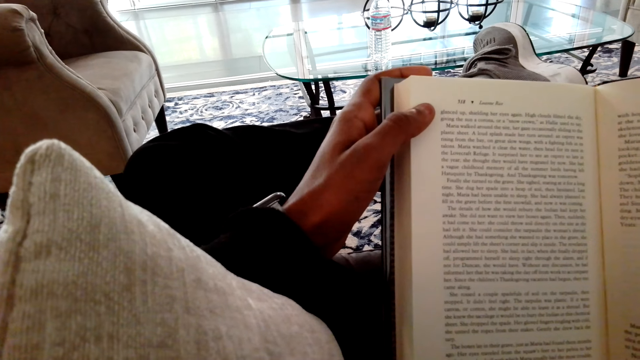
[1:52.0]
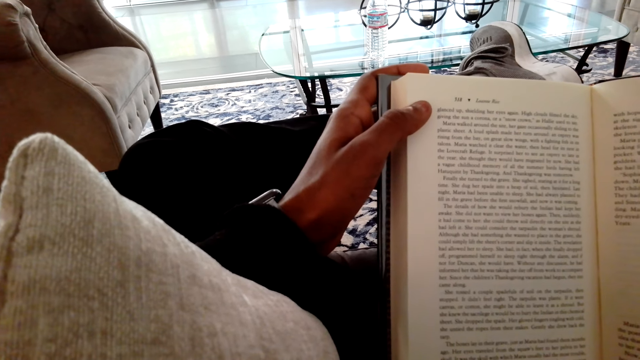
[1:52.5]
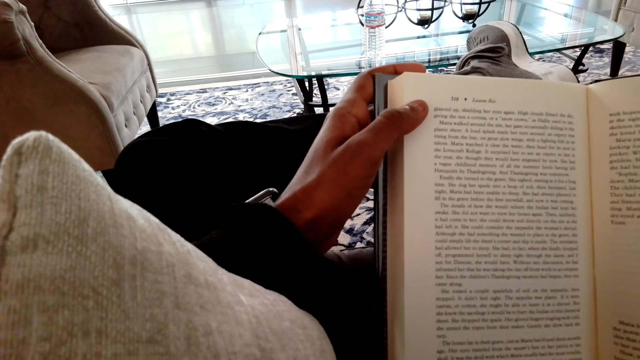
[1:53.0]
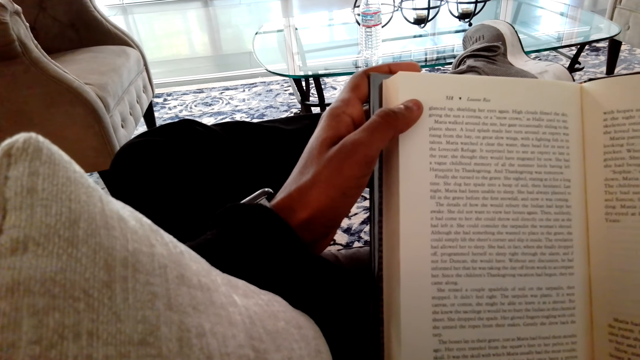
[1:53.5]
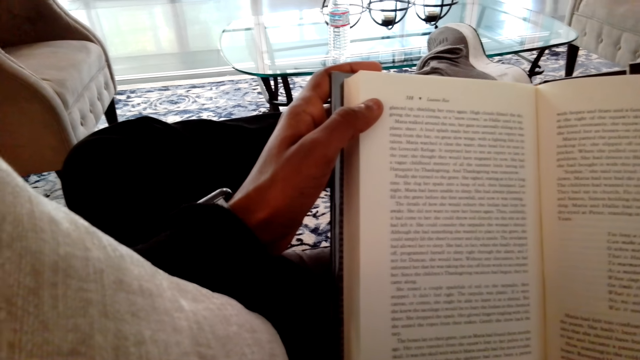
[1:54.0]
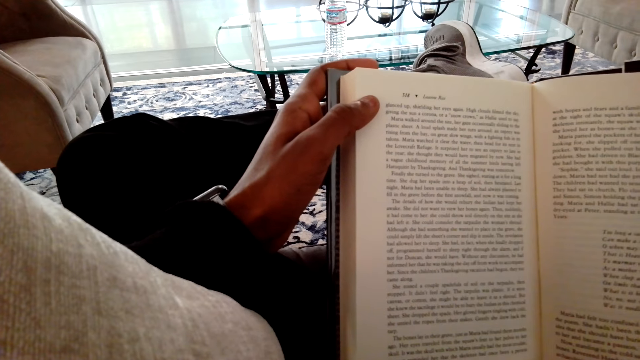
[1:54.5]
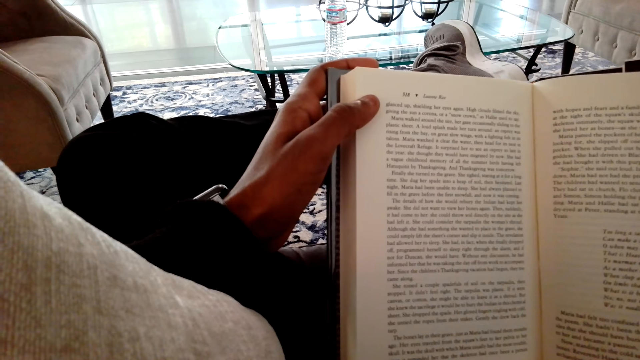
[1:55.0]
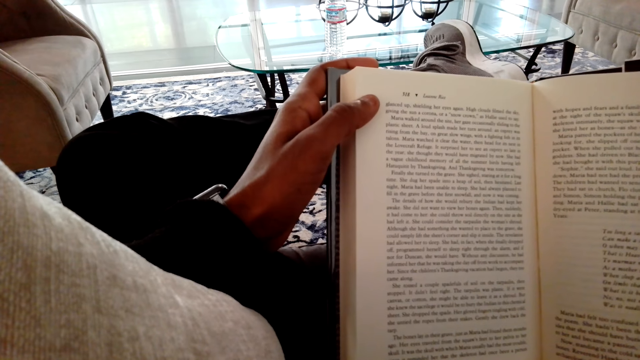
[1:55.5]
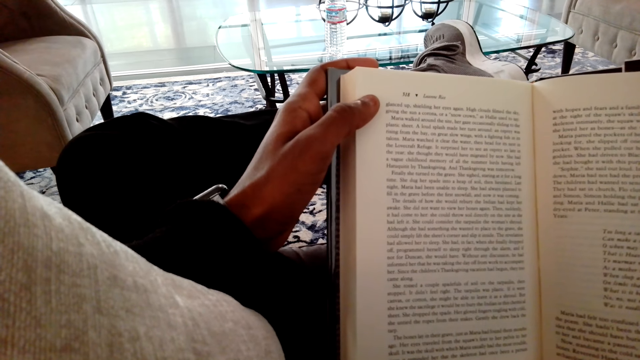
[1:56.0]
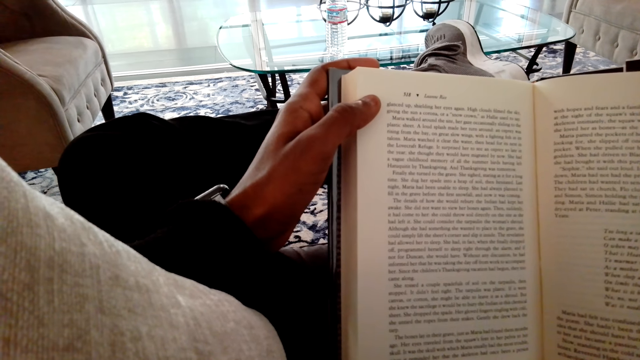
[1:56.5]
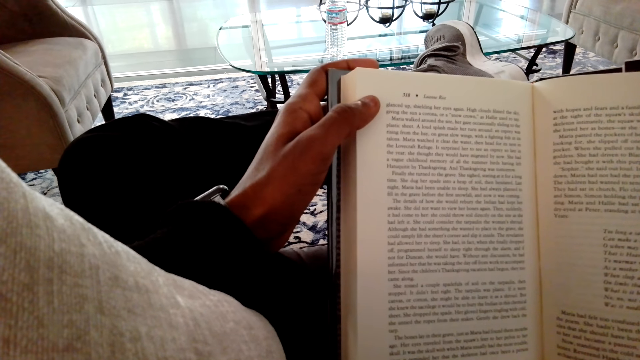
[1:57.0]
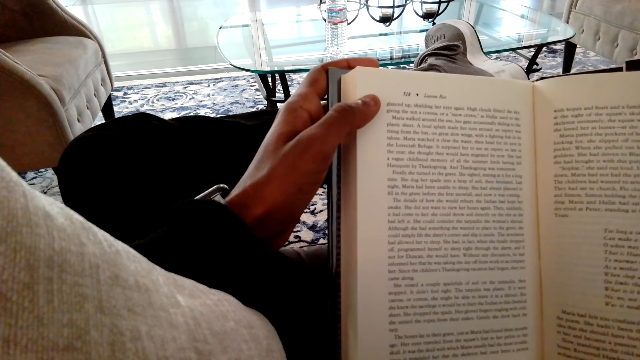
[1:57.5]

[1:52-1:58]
The camera wearer reads the novel.

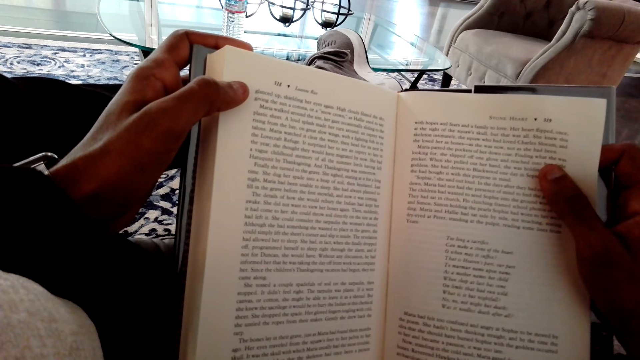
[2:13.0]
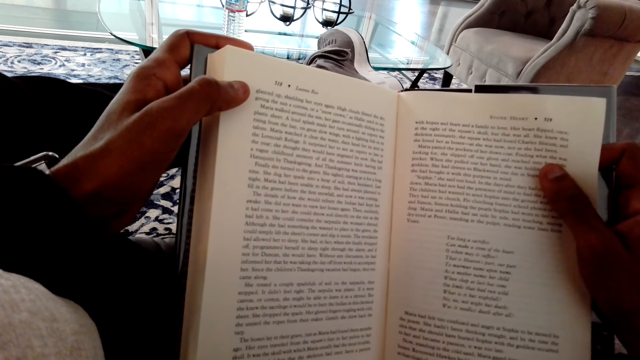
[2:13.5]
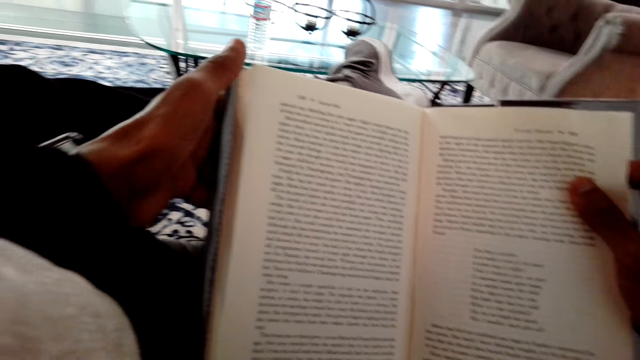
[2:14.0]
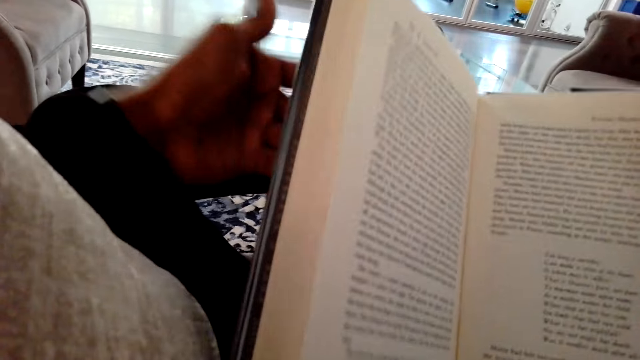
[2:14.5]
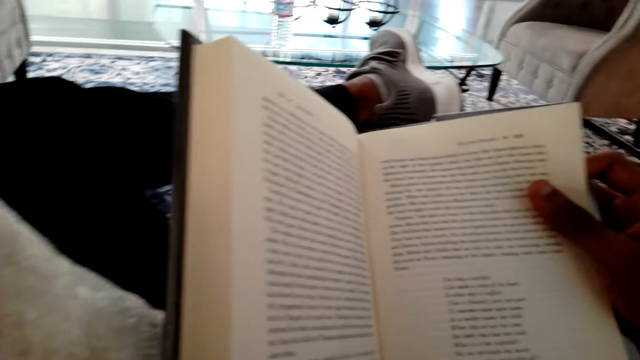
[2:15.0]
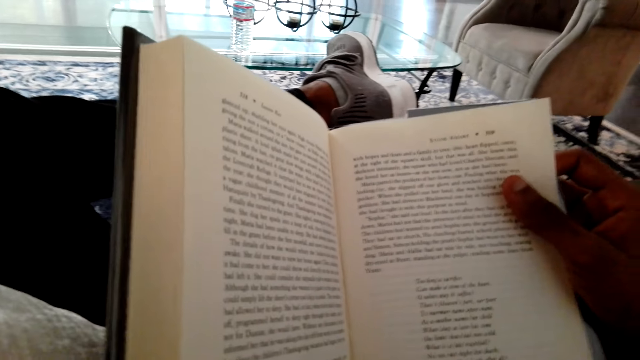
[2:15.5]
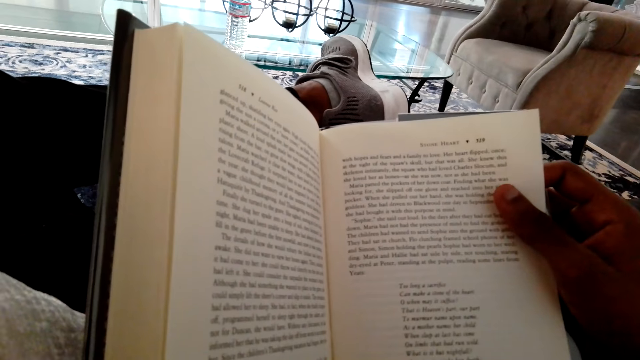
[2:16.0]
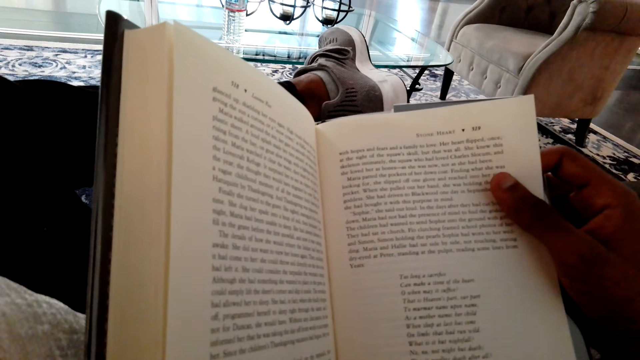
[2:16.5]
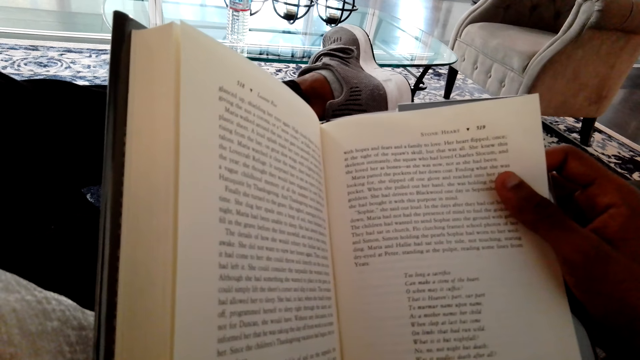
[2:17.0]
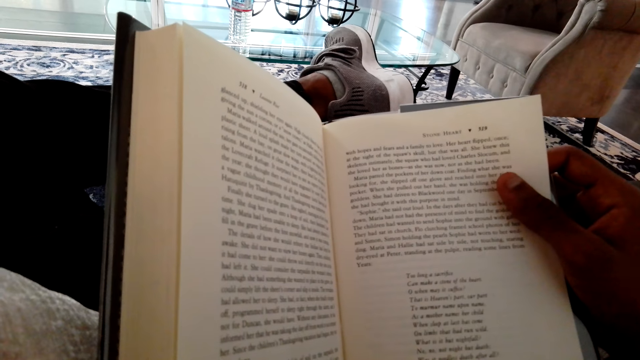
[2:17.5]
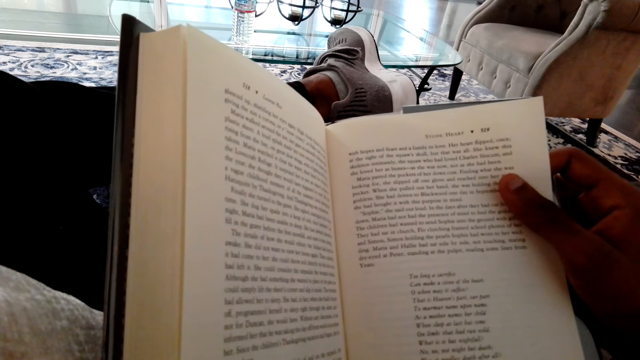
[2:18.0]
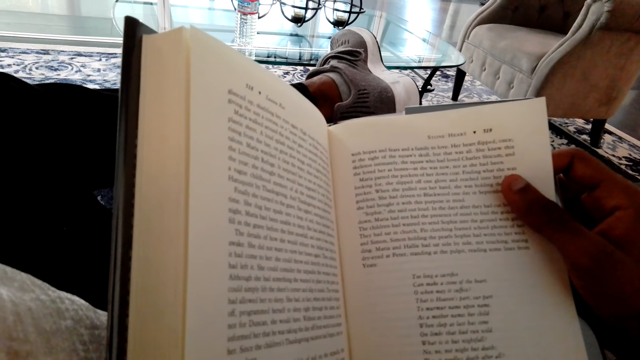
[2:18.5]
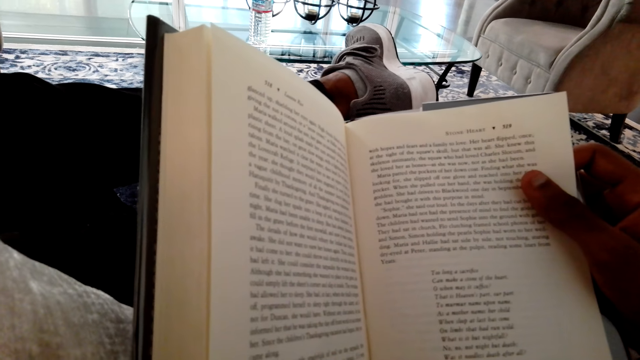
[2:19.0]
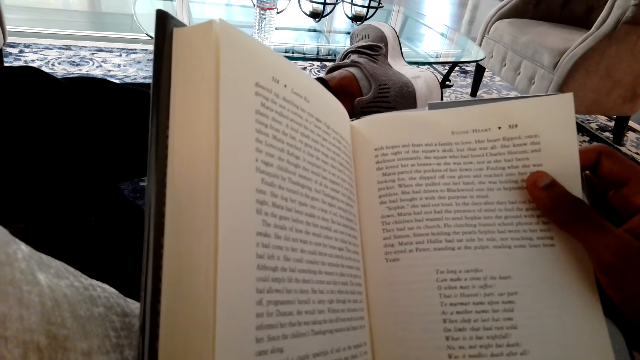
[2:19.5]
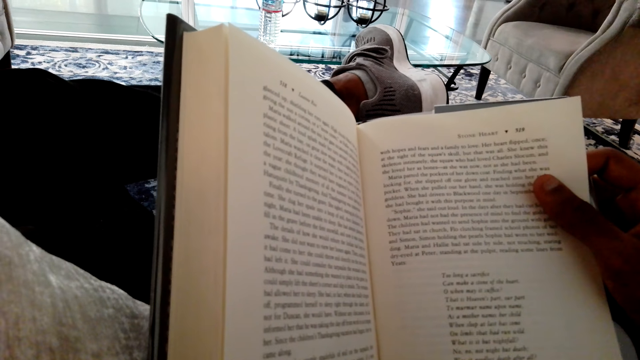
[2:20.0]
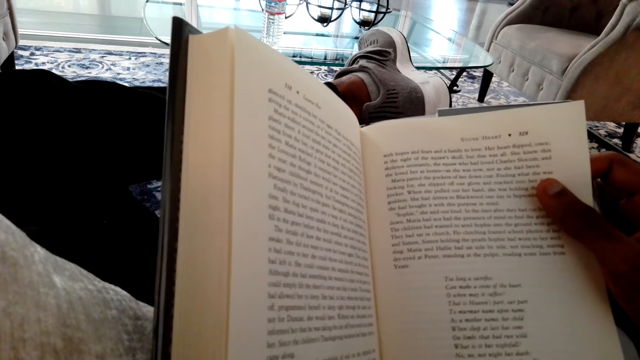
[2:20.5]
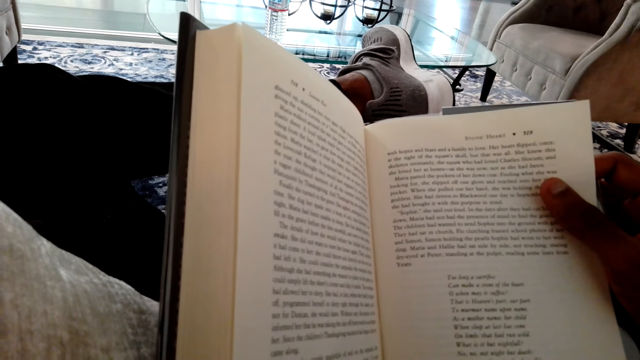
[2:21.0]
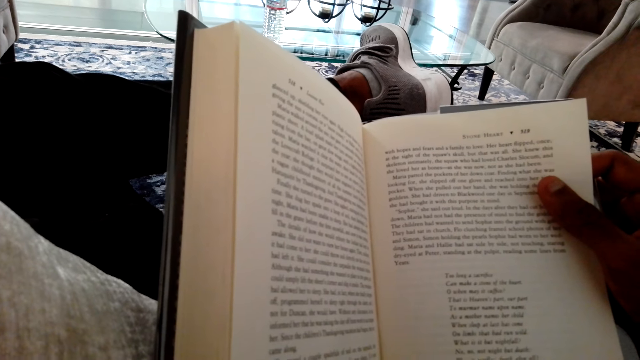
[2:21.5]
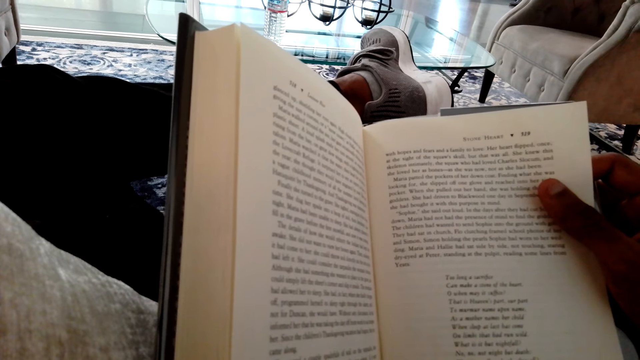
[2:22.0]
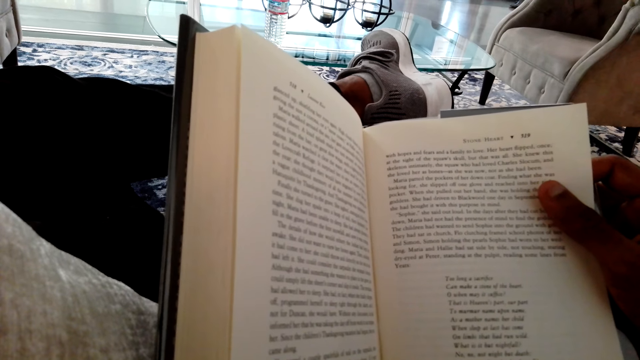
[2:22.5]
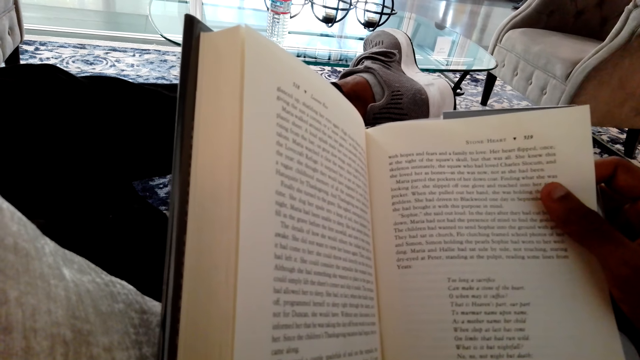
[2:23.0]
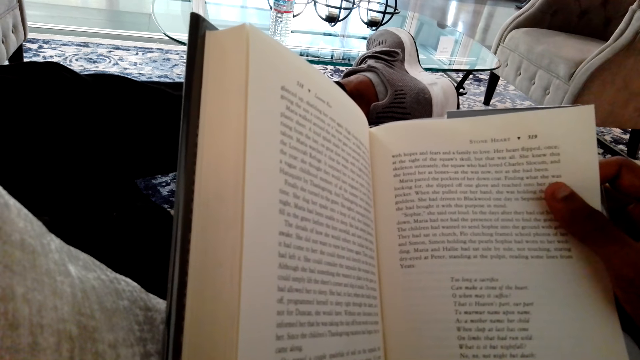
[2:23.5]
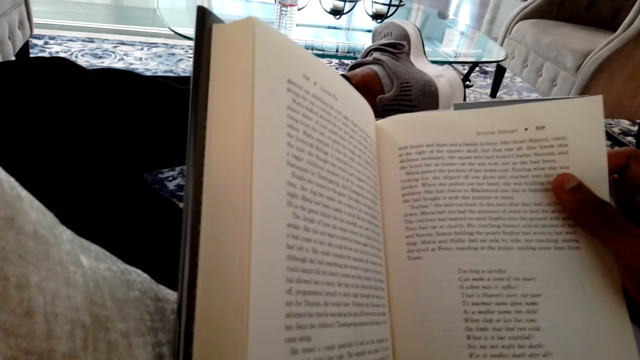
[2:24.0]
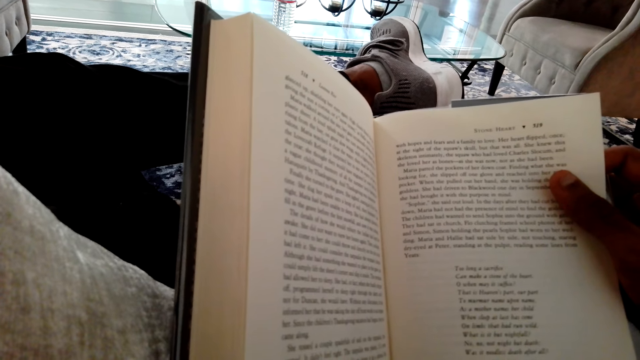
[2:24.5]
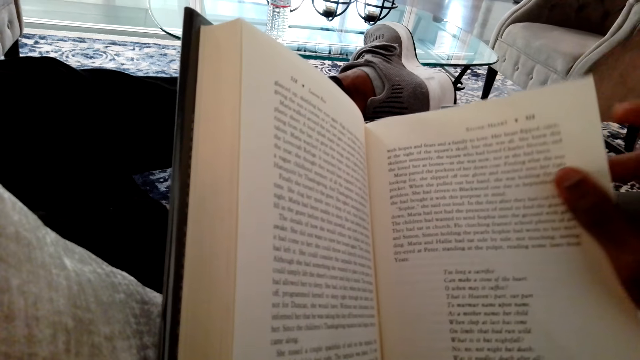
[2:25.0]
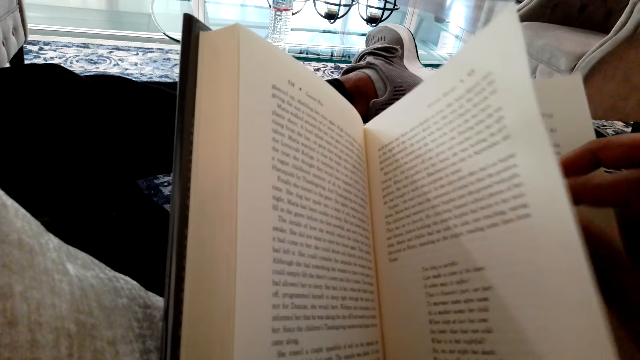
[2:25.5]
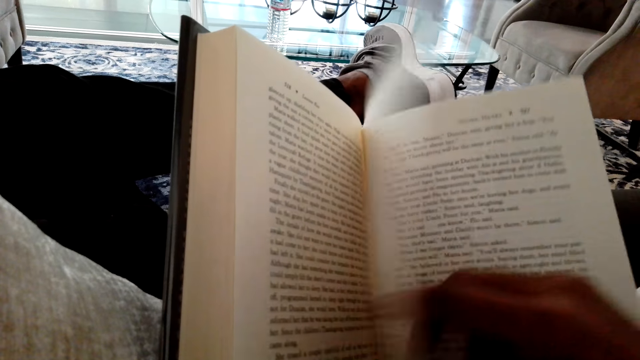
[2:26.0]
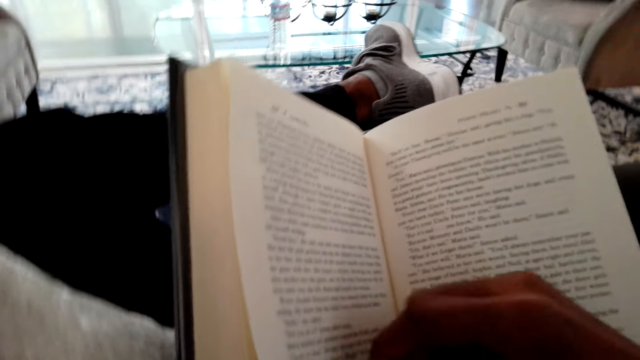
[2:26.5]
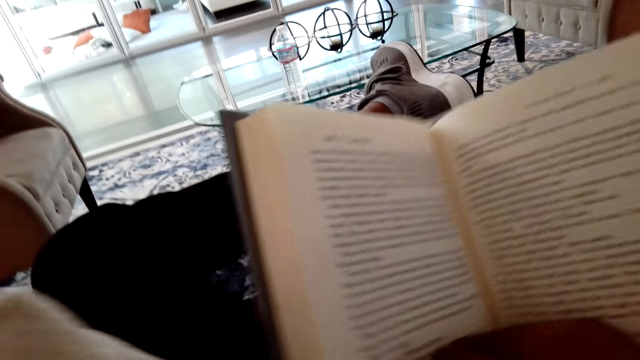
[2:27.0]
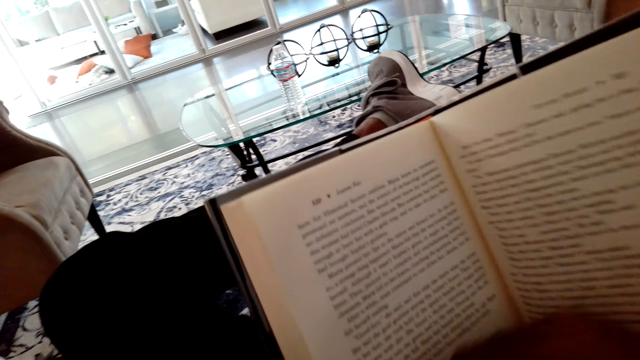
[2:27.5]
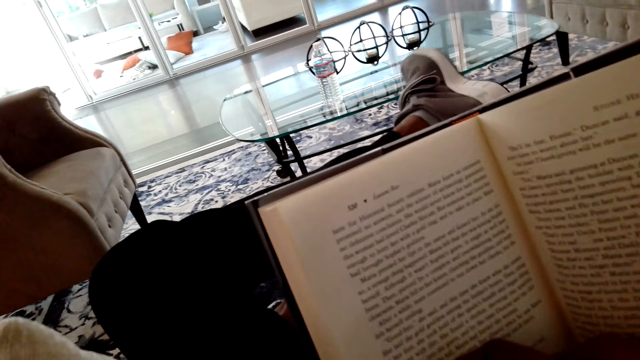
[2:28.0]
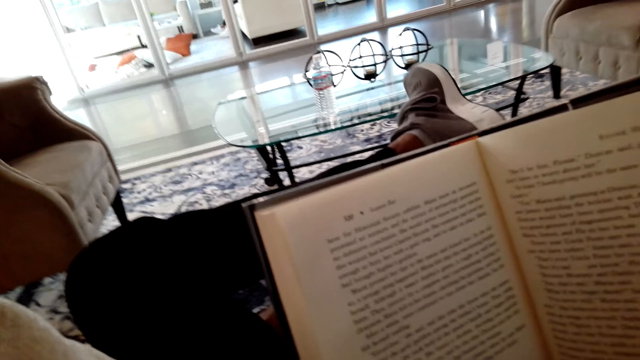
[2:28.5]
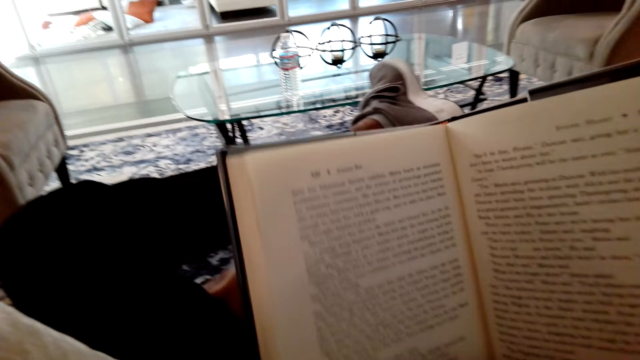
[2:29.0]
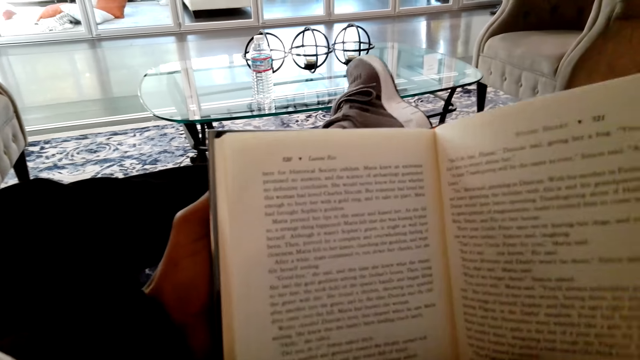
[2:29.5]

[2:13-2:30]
The camera wearer holds the novel well. They read the novel. They open another page of the novel. They read the novel, hold the novel well, and shake a foot.
